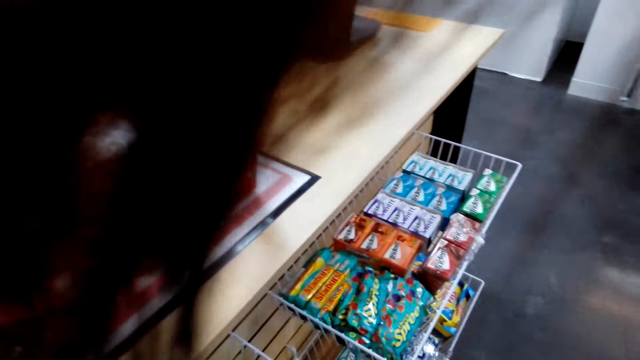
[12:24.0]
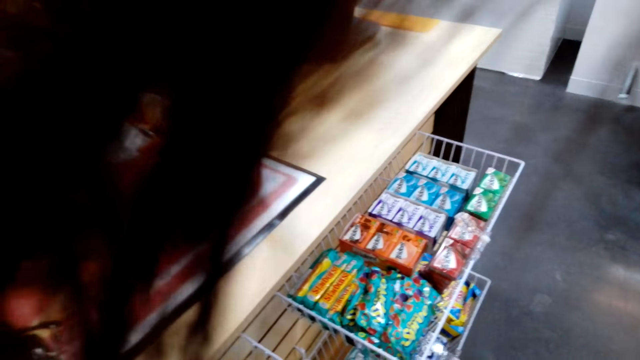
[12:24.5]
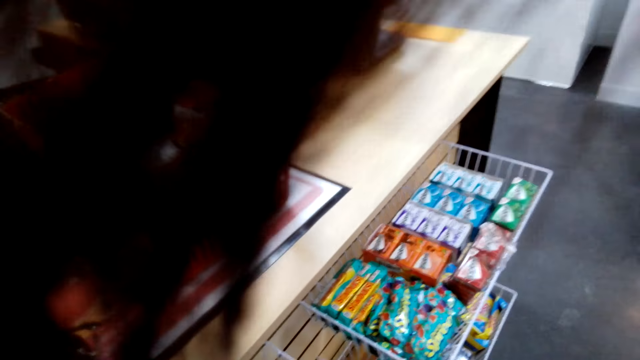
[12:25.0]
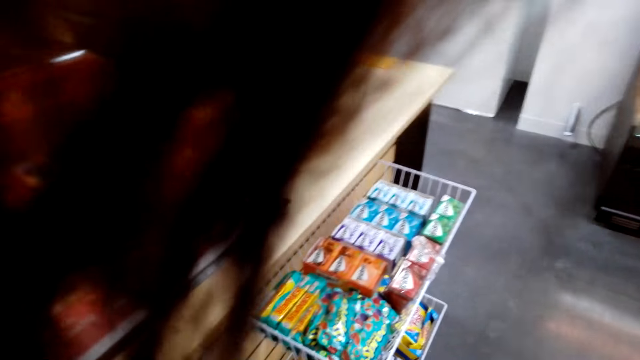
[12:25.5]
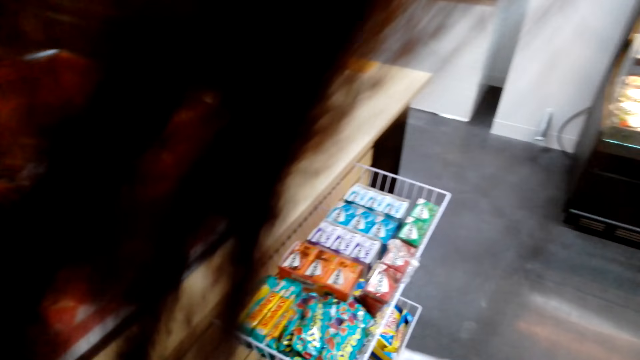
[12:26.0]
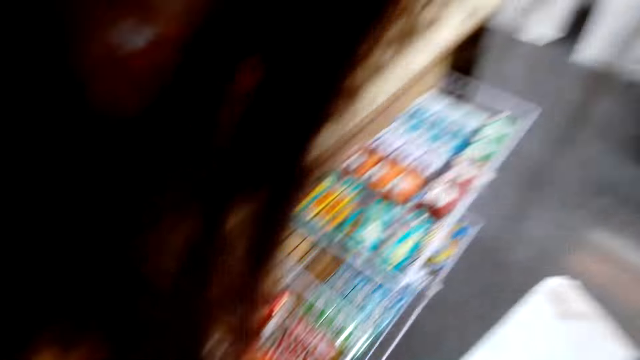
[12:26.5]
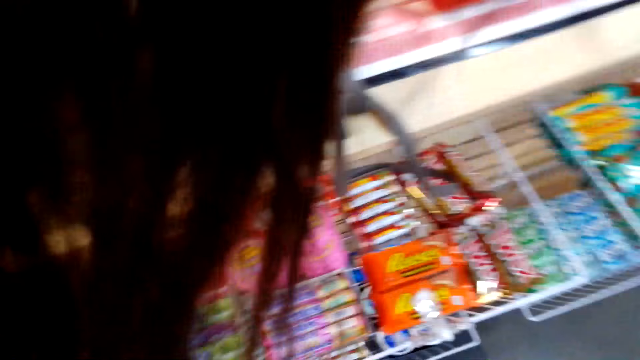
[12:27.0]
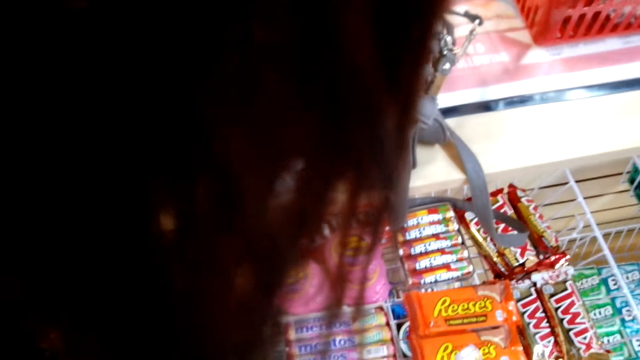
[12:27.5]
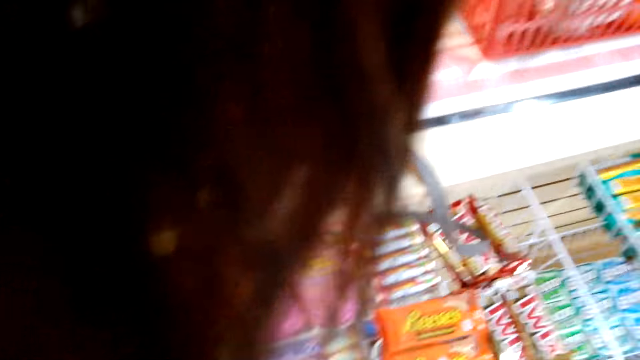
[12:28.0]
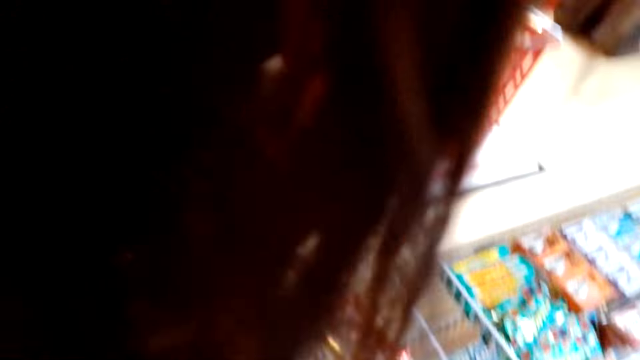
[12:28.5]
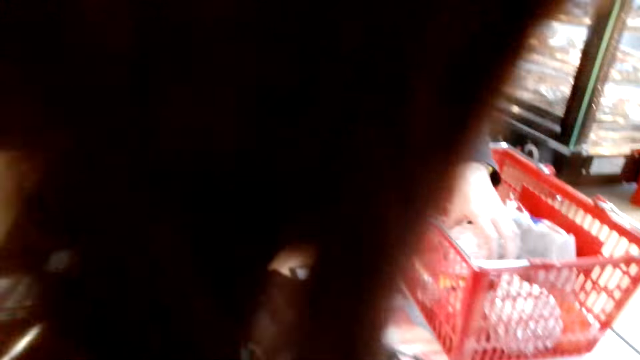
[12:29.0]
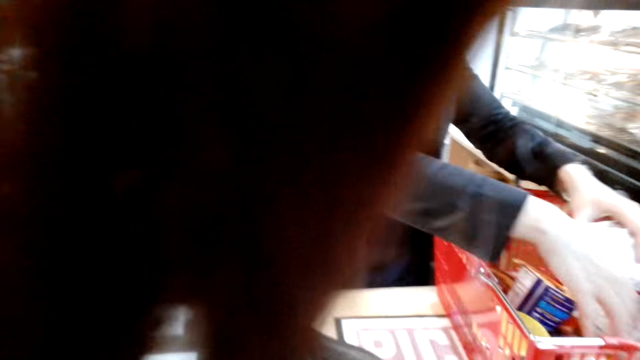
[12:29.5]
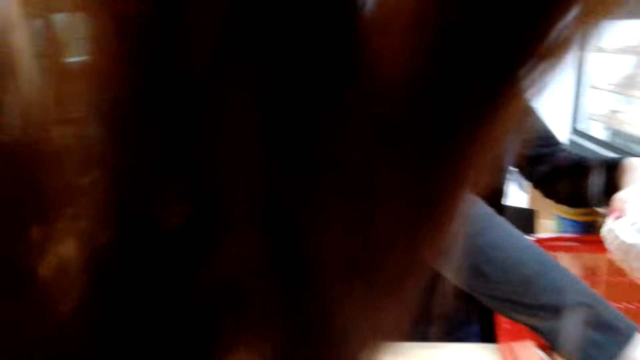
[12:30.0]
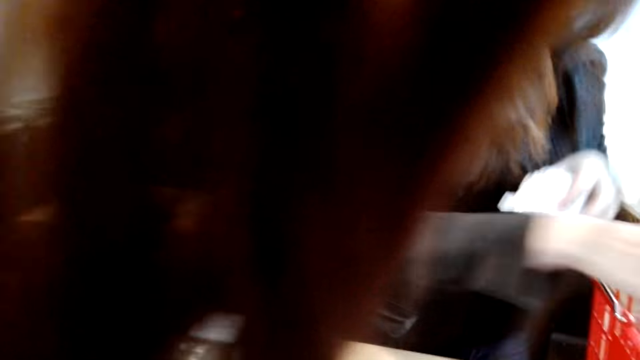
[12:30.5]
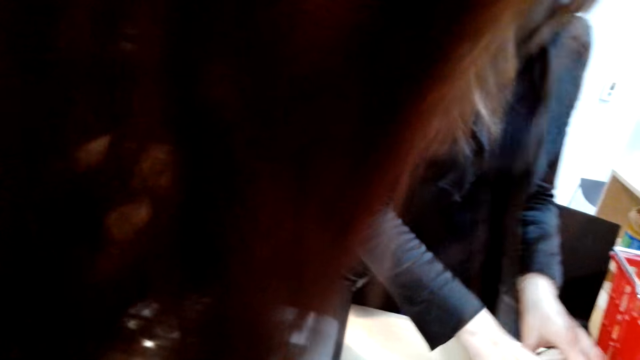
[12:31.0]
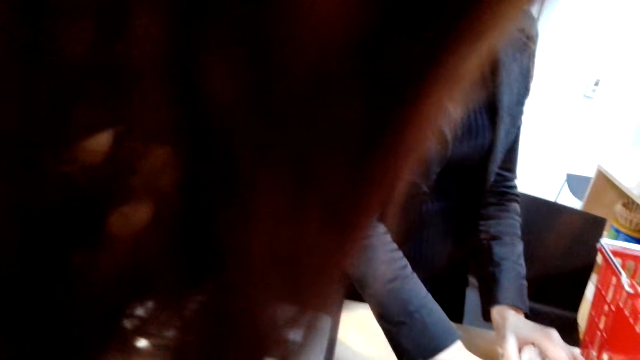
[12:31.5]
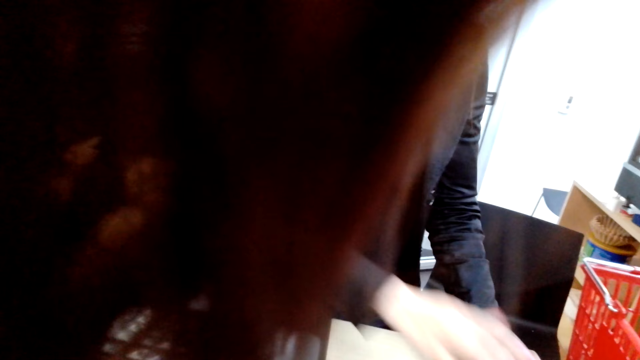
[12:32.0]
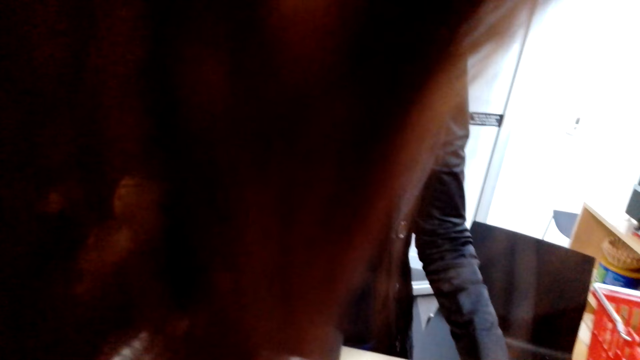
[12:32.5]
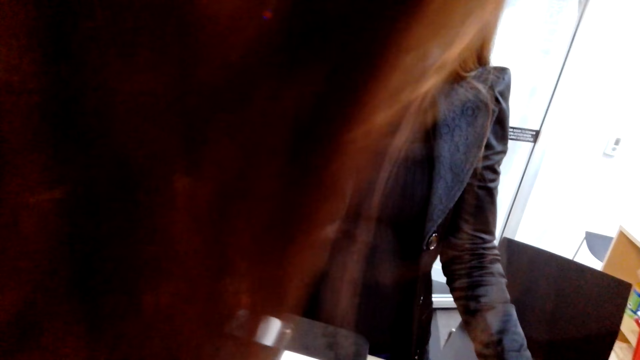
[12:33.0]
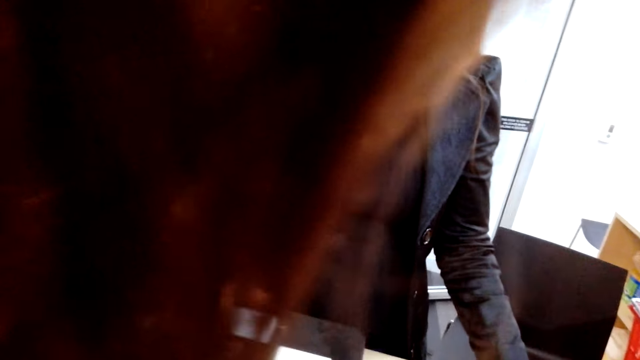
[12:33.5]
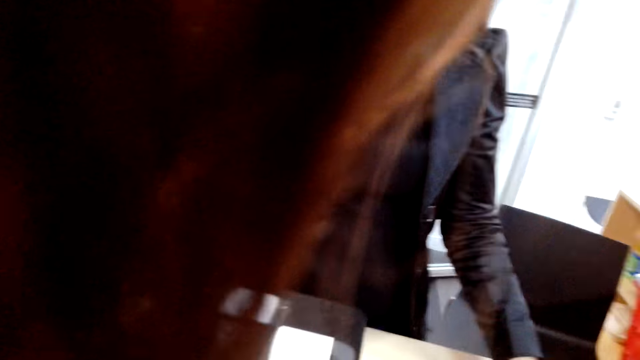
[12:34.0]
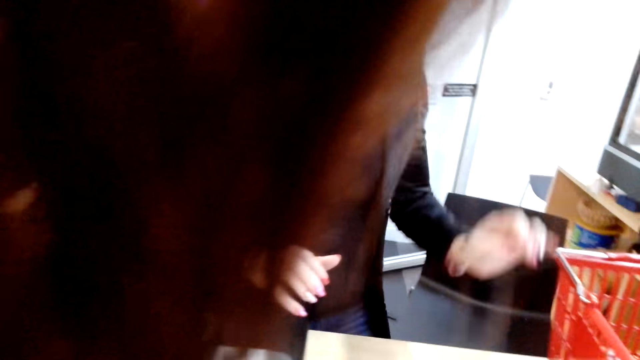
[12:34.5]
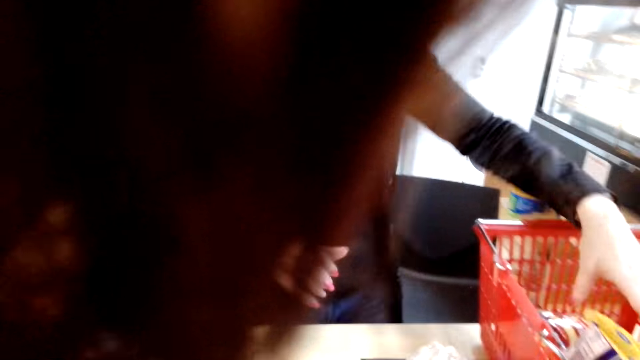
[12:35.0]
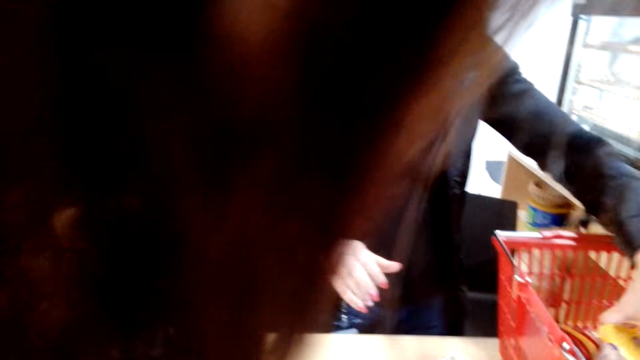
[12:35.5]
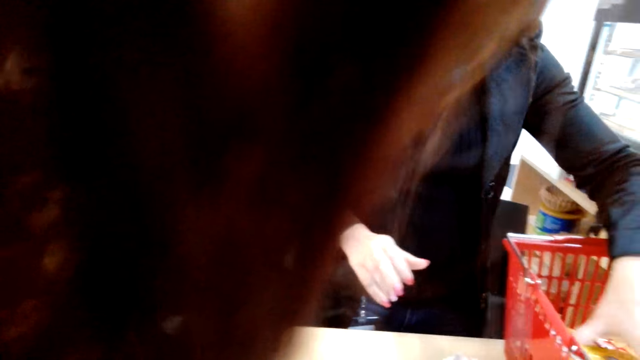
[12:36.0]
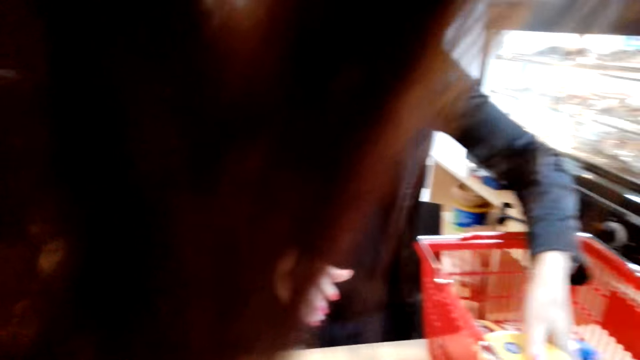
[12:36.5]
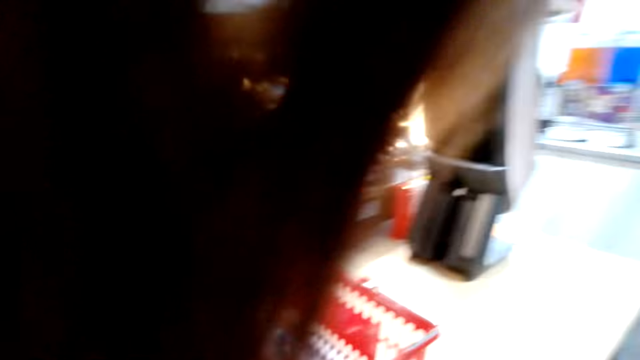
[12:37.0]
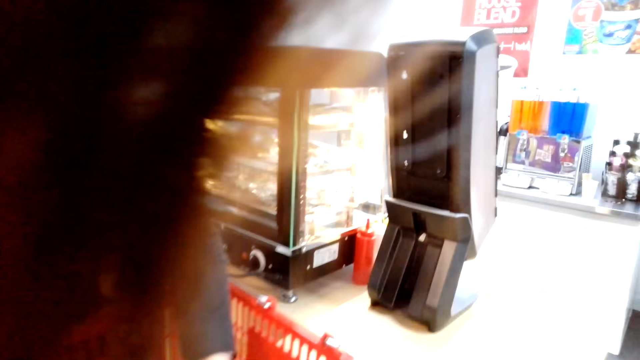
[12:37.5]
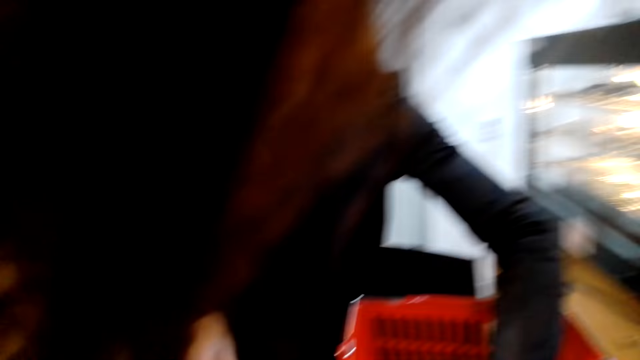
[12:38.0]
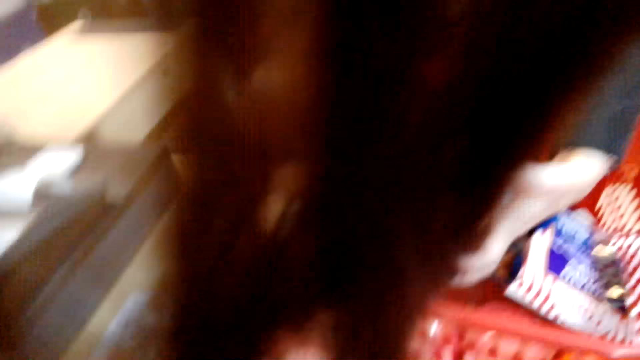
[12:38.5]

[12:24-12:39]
The woman removes products from the basket on the counter. The woman enters the product cost in the cash register. The woman removes products from the basket on the counter.

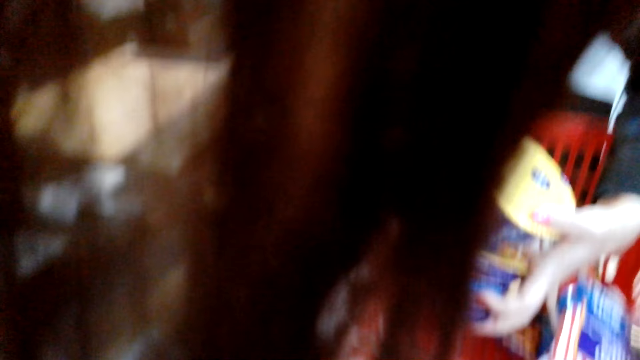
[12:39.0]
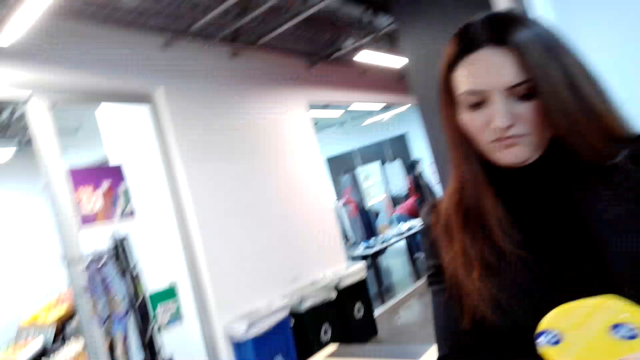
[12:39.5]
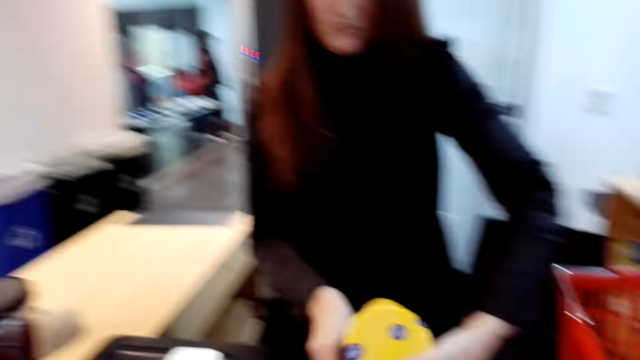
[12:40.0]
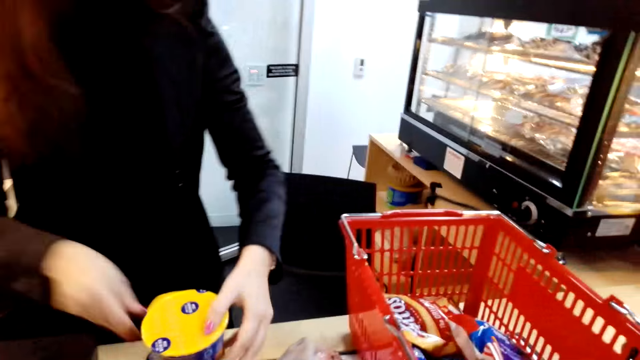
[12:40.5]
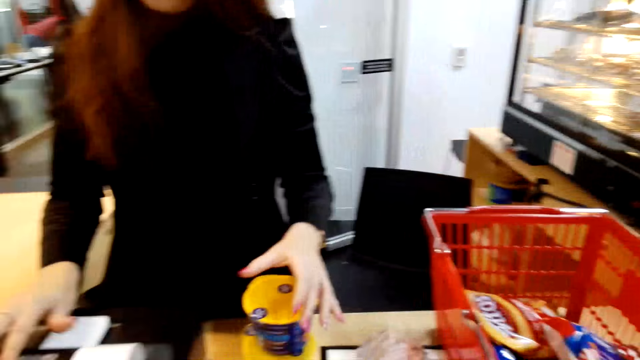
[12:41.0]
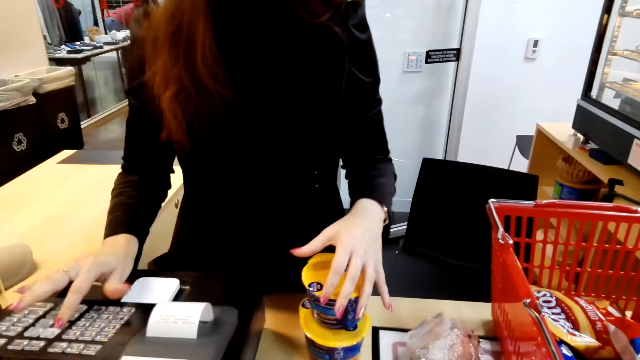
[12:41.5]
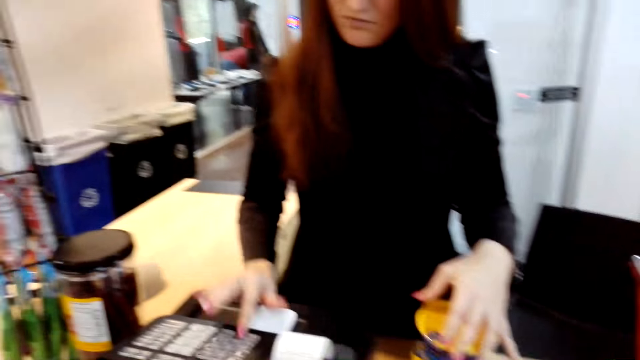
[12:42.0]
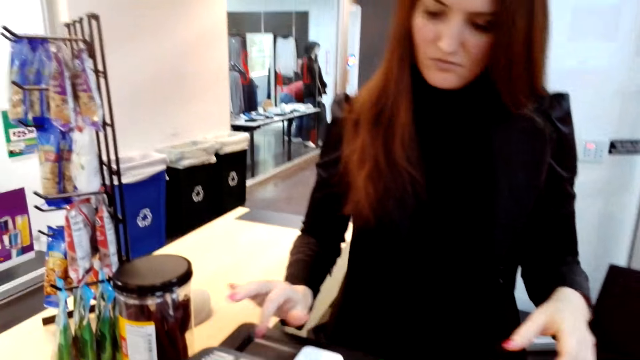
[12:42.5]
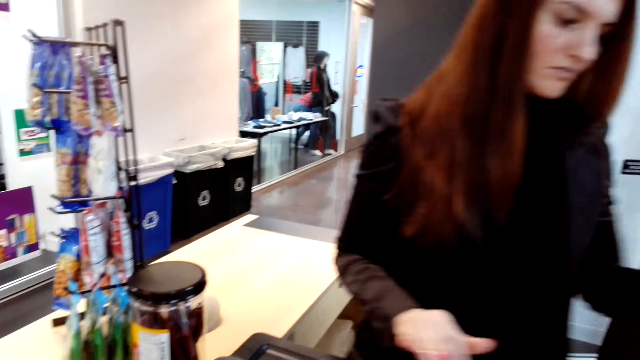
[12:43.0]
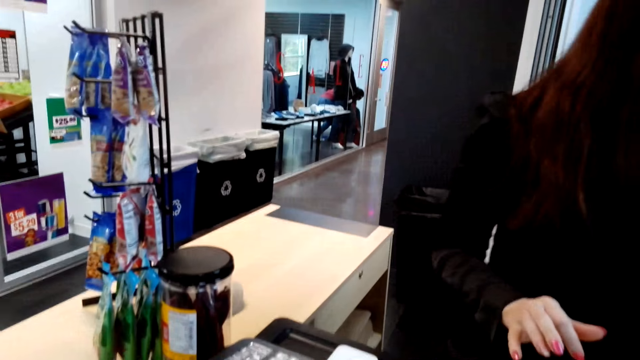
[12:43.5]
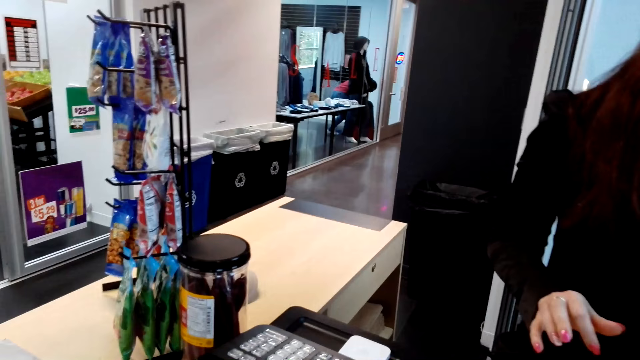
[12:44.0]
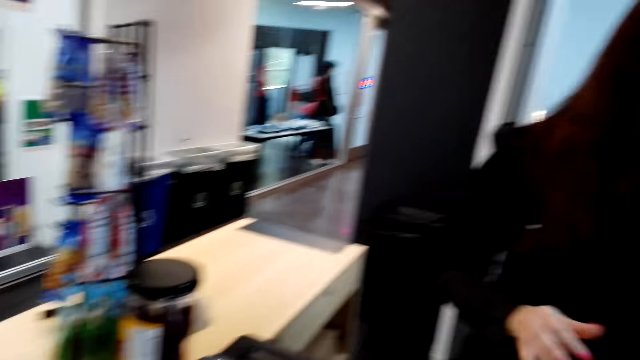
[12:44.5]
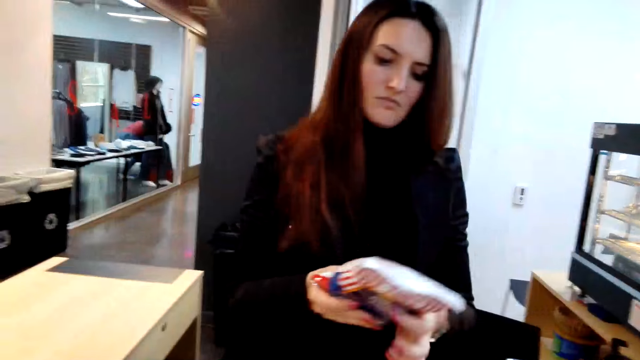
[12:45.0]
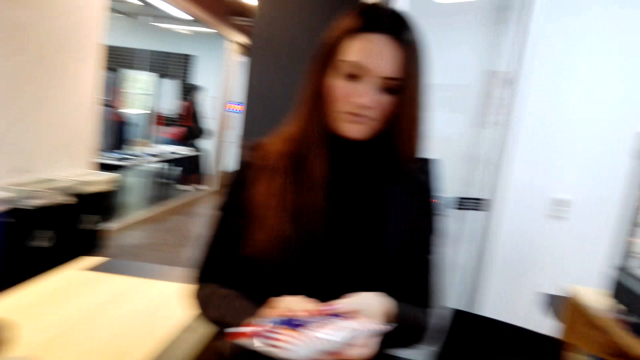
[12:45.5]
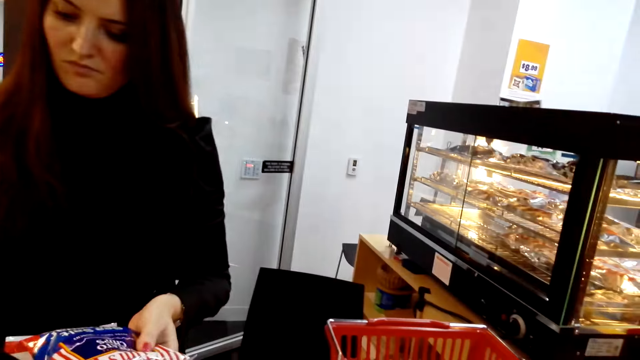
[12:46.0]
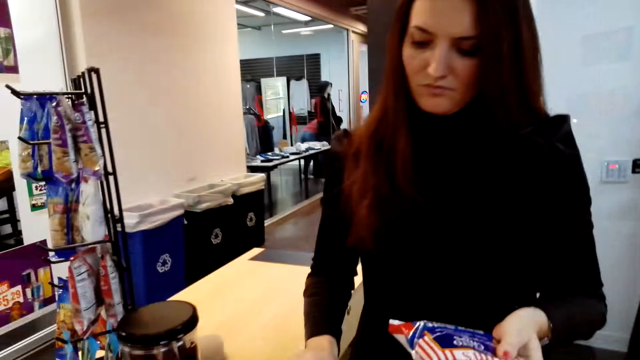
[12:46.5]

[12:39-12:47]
A woman enters the product cost in the cash register. The woman picks an item from the basket trolley. The camera wearer checks the product.
